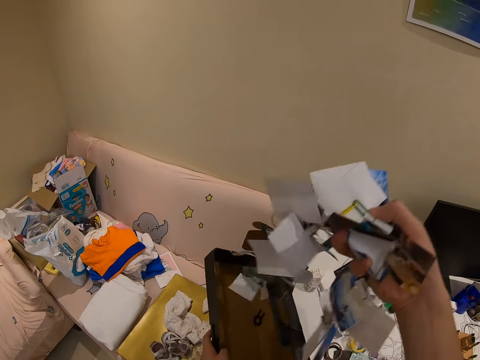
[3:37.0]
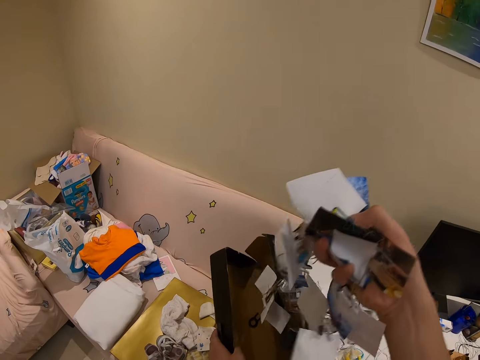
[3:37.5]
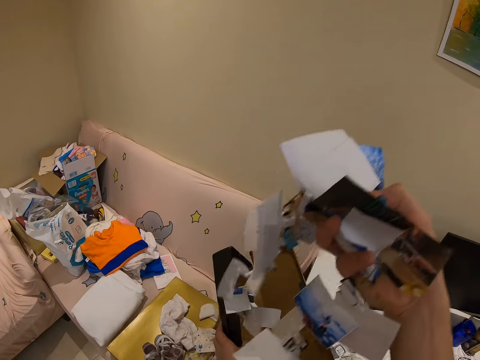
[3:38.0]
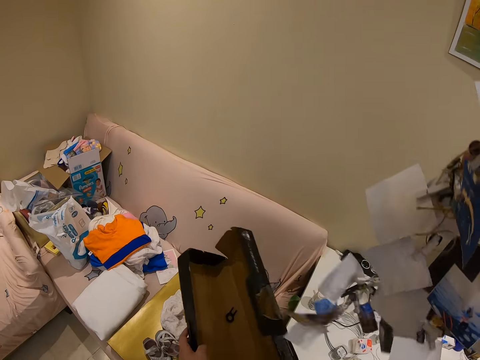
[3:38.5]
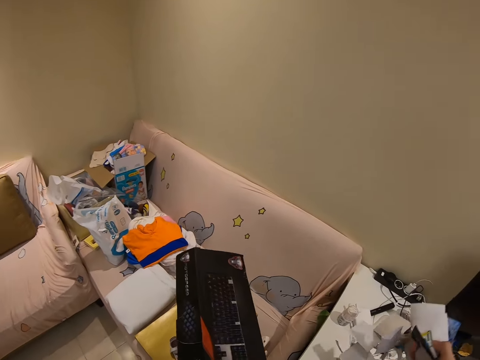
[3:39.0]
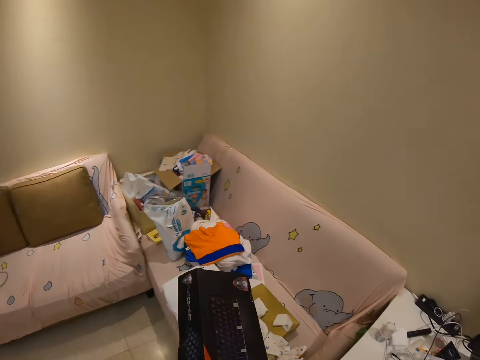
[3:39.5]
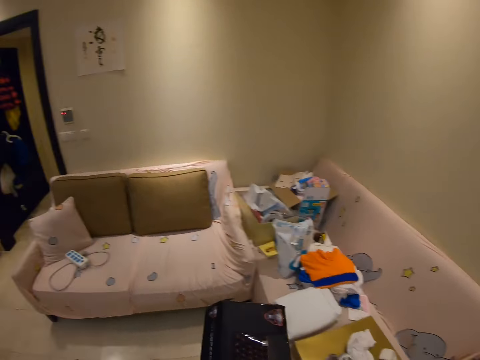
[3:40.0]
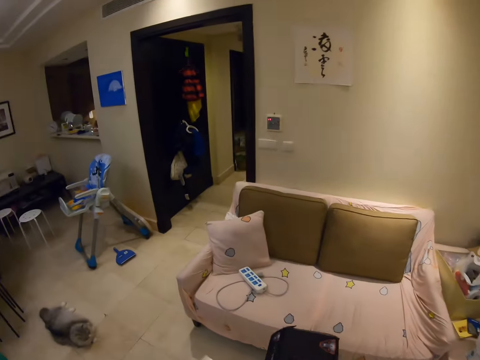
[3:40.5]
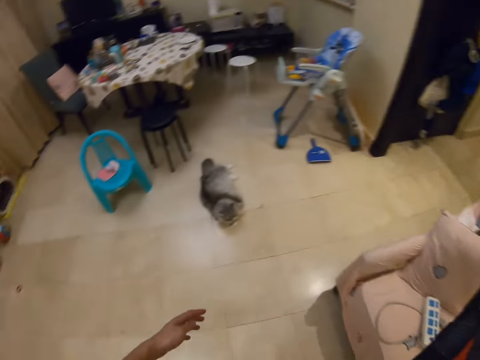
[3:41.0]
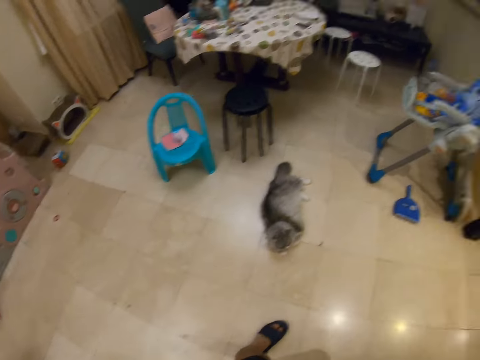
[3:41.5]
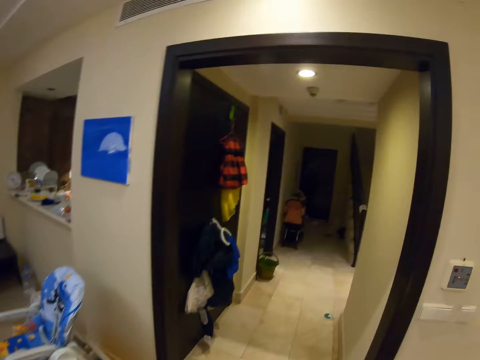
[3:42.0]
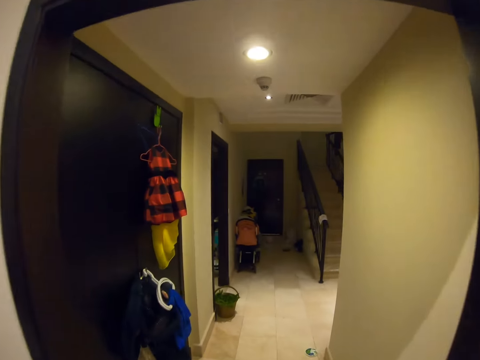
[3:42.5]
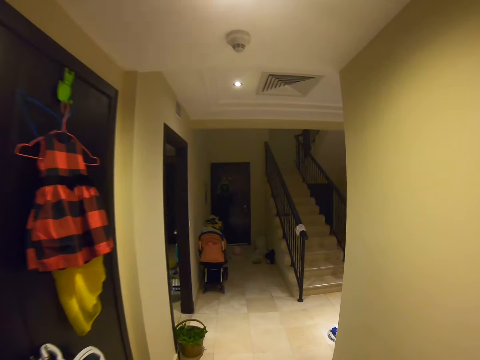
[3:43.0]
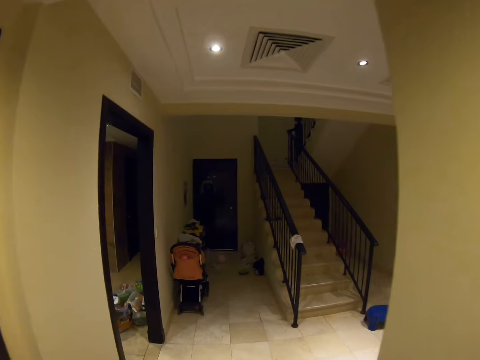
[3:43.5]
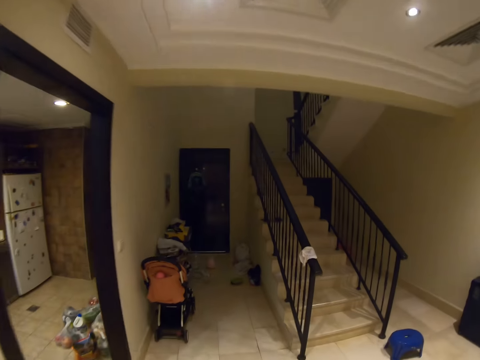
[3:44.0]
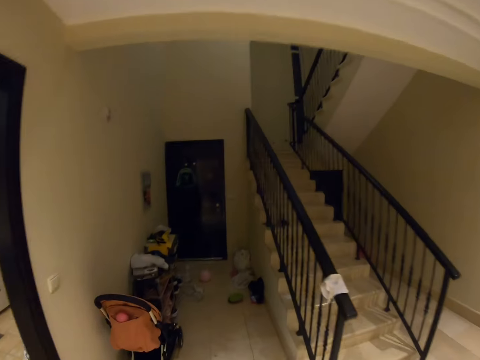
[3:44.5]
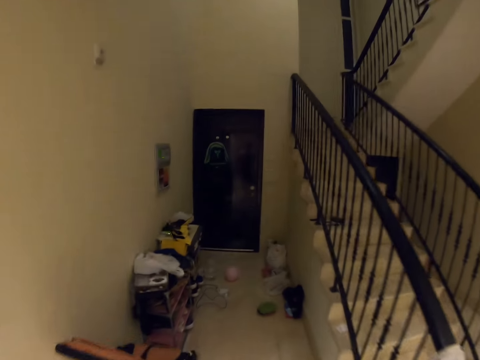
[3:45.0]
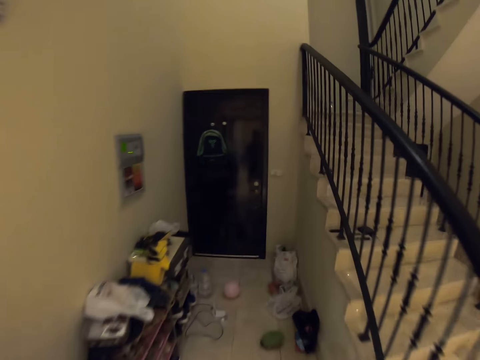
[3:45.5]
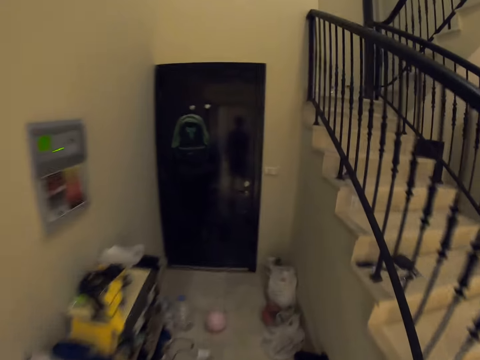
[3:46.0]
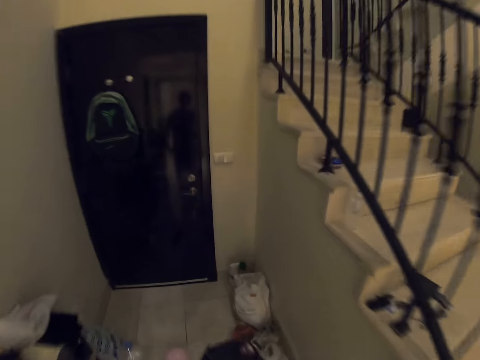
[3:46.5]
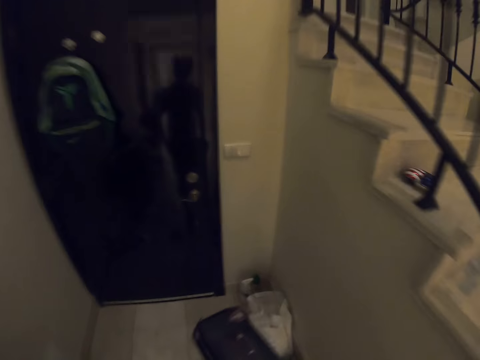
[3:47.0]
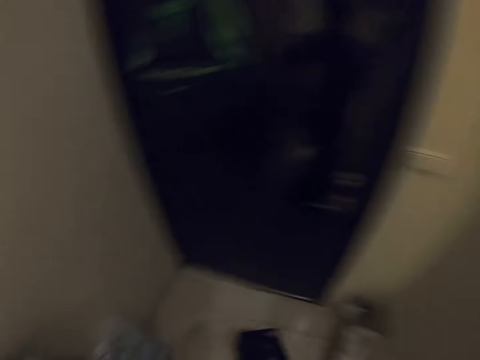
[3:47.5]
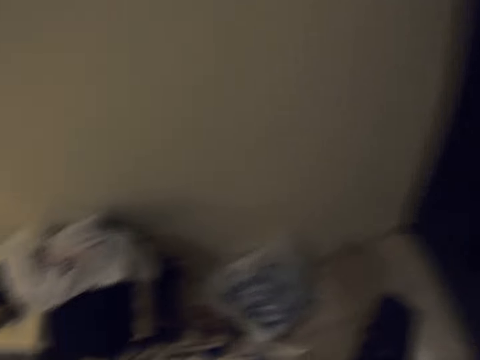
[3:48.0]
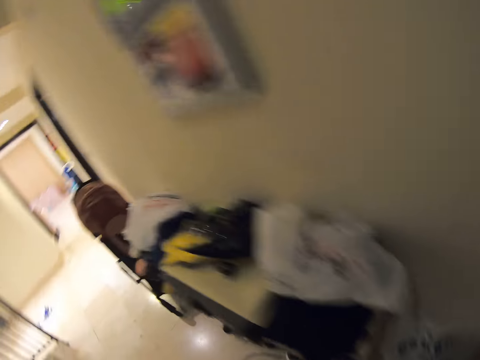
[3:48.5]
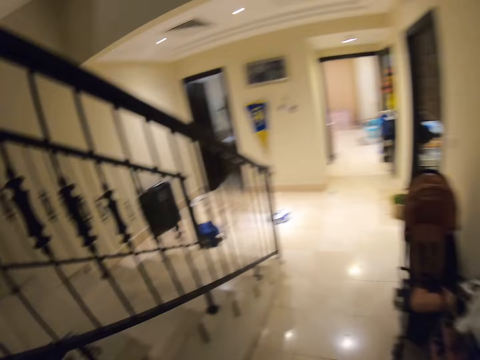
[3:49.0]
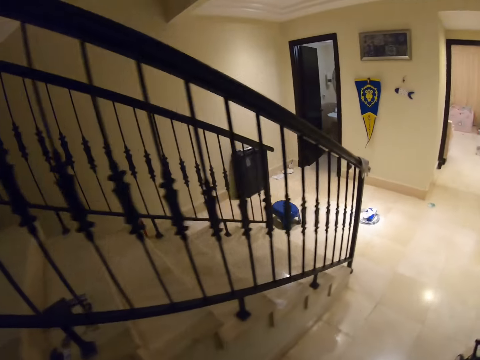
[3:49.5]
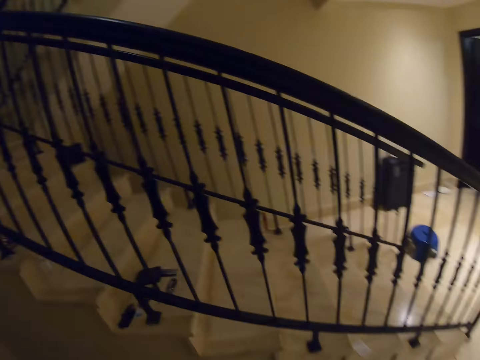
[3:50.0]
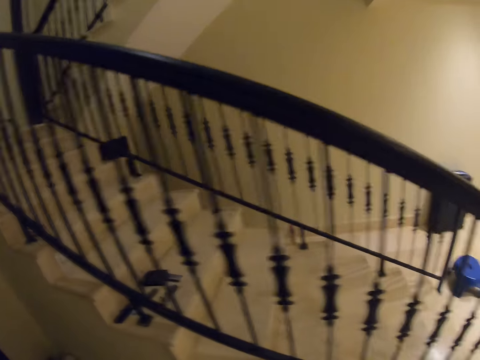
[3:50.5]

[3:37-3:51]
The camera wearer picks photos from the box. They carry the box around. They walk around. They put the box on the floor.

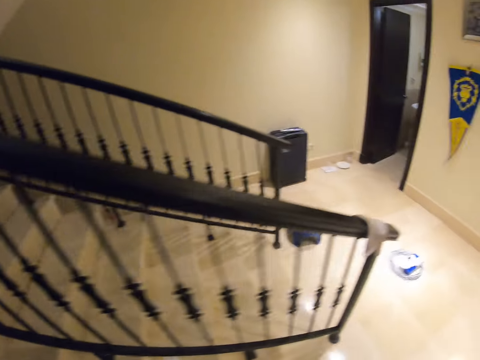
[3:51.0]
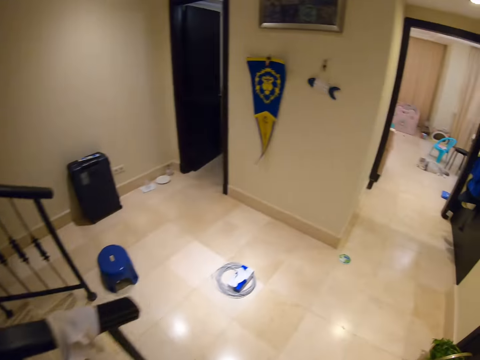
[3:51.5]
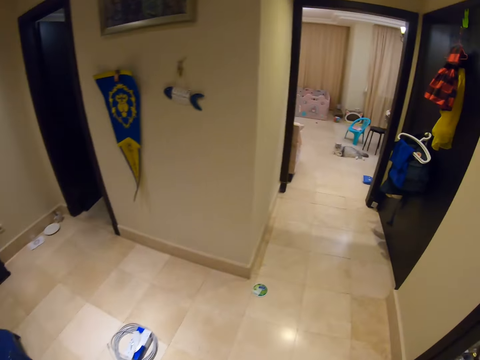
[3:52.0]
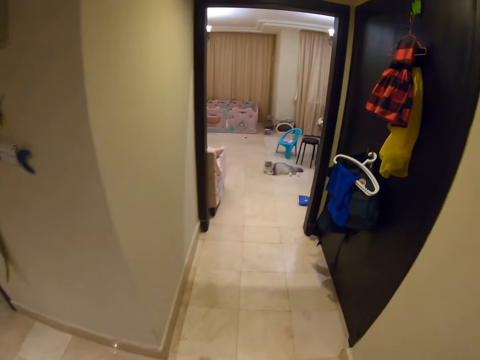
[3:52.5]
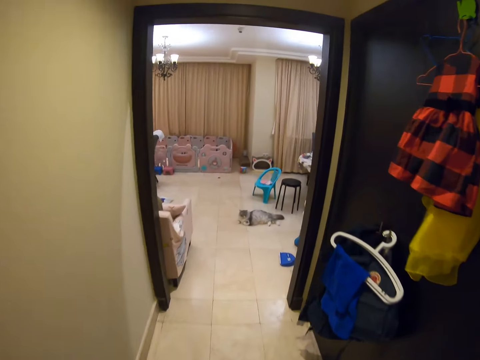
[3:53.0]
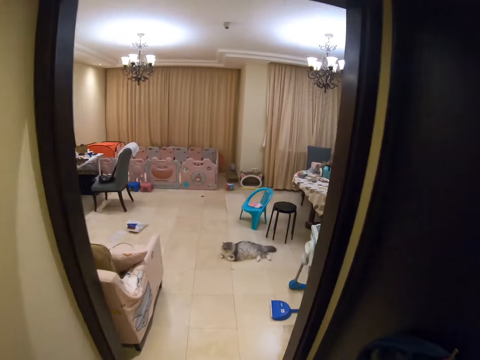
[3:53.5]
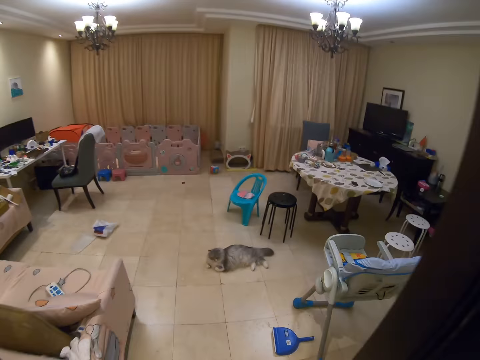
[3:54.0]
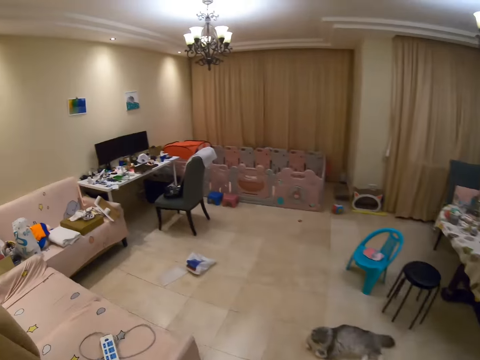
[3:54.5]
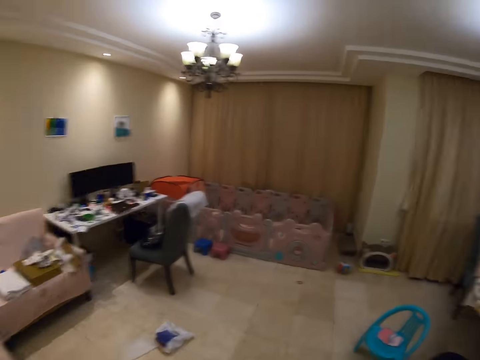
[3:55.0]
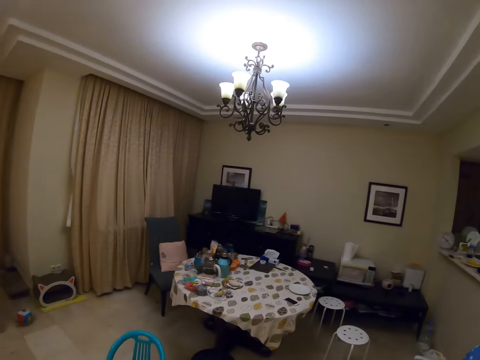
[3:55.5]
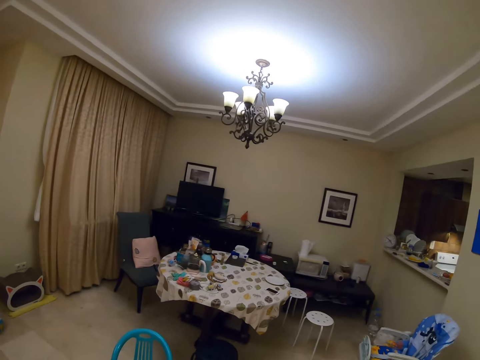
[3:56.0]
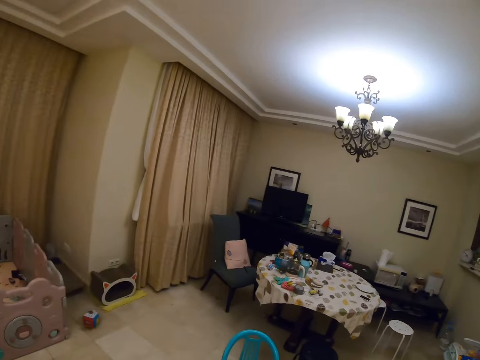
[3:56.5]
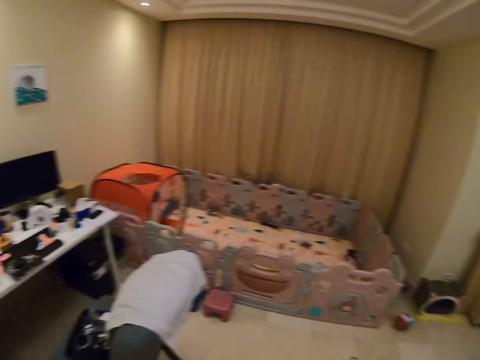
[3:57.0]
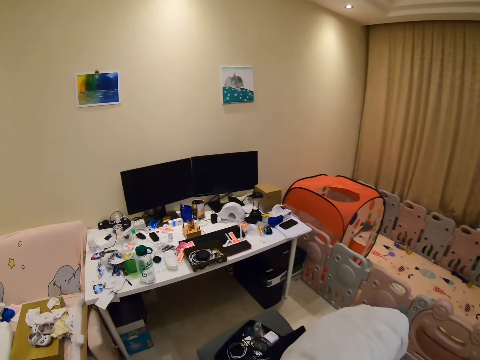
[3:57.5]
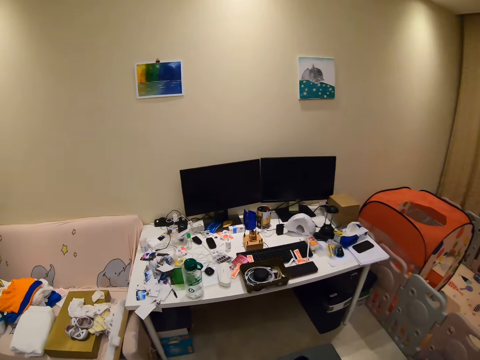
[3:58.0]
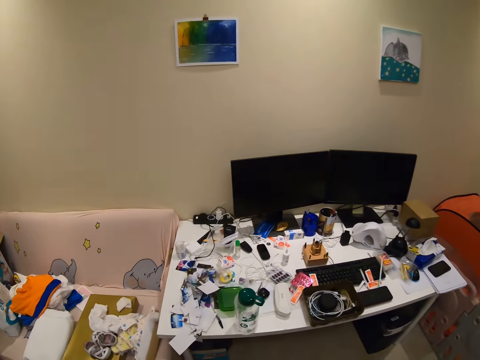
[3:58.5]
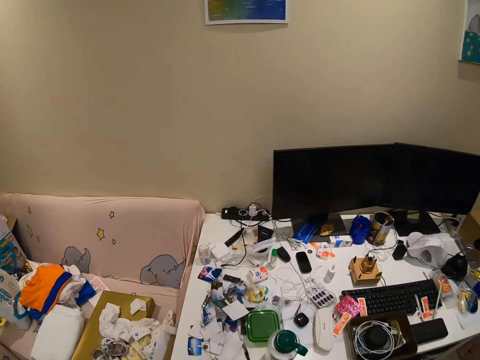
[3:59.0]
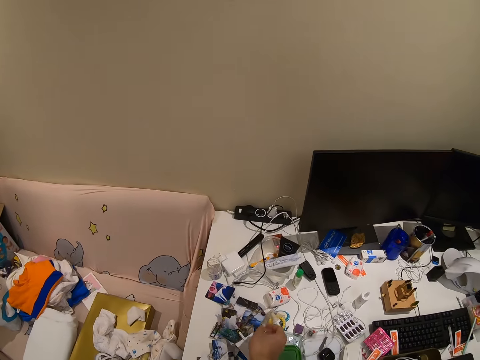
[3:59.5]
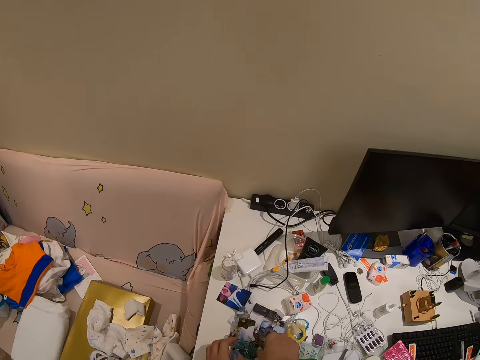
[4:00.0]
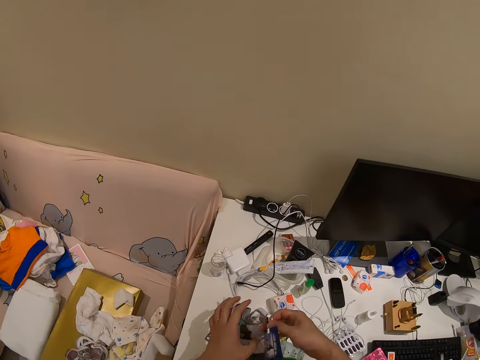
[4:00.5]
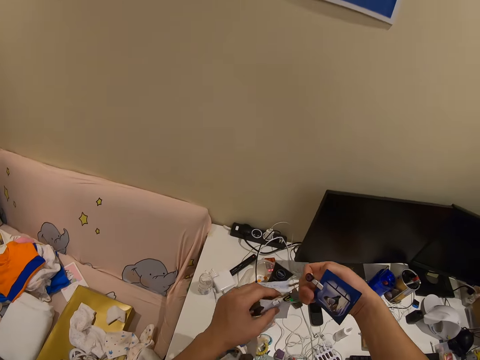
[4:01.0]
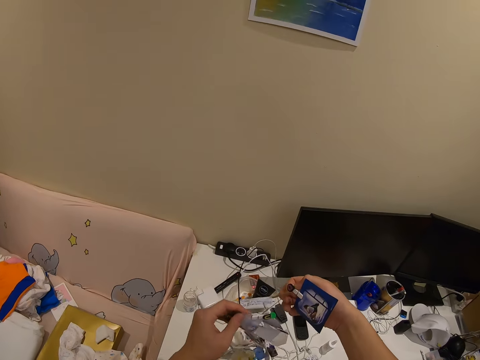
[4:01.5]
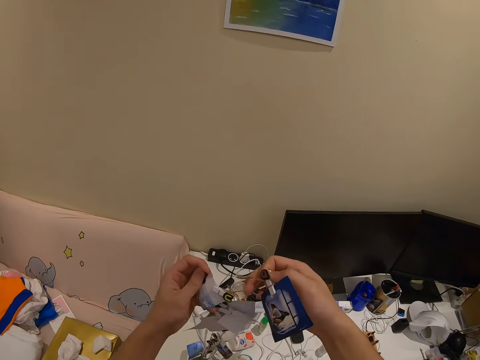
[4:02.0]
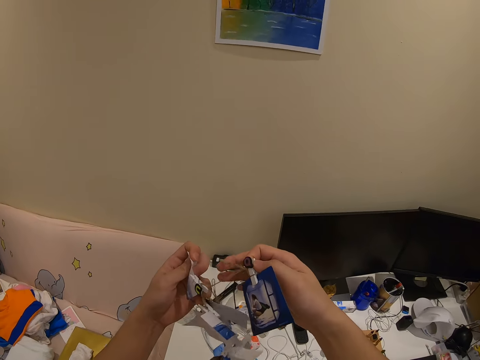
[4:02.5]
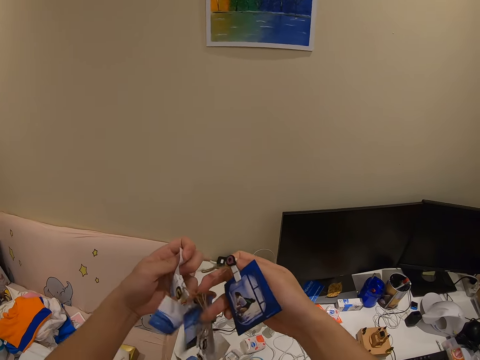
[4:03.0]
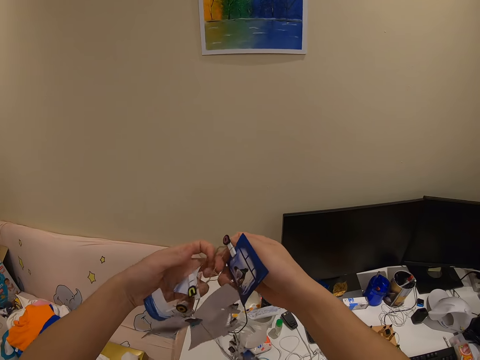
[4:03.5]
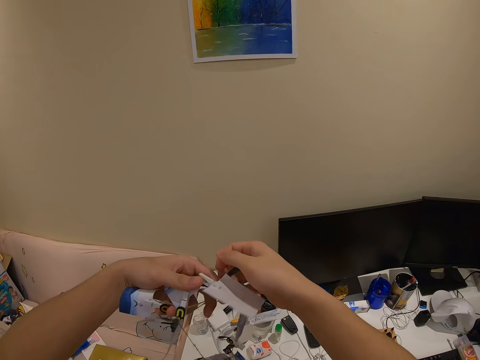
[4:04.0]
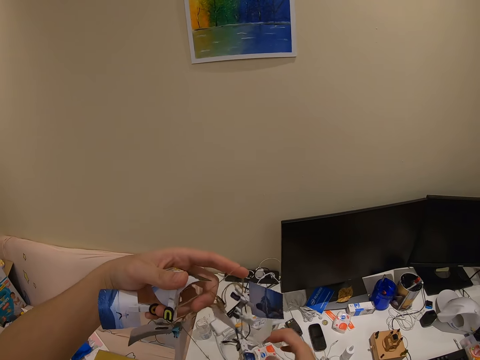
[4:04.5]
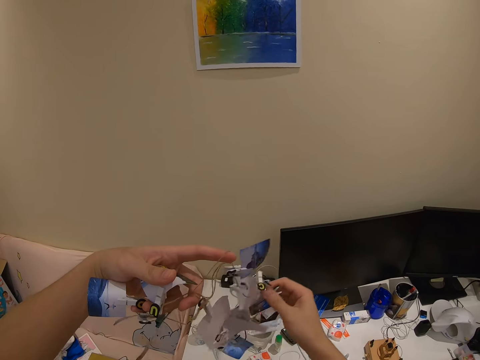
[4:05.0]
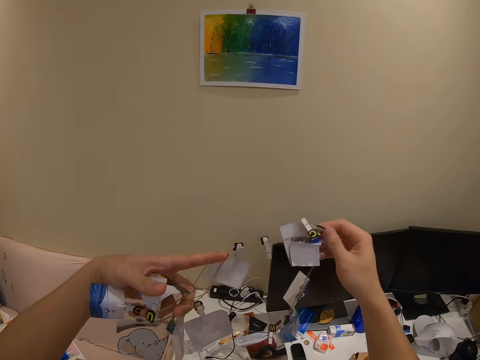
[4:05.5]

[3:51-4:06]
The camera wearer looks around. They walk around. They look around. They pick the photos off the table. They do something.
